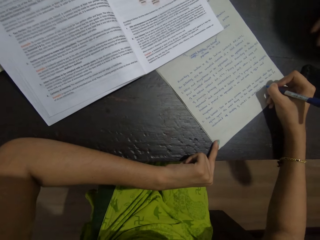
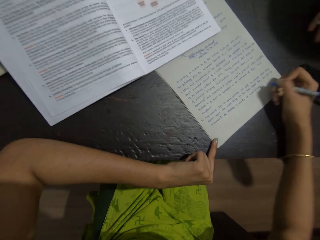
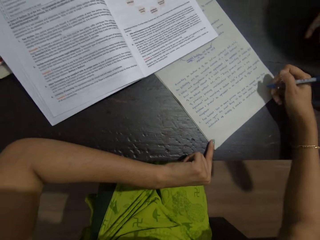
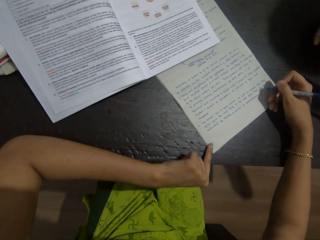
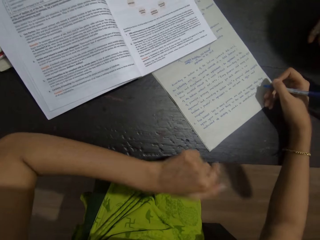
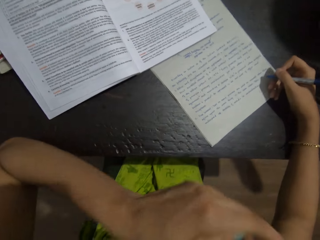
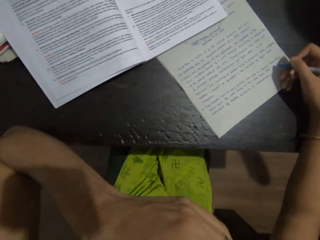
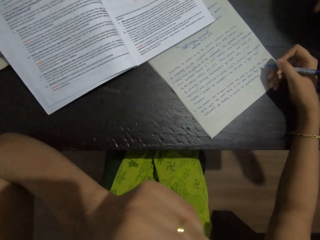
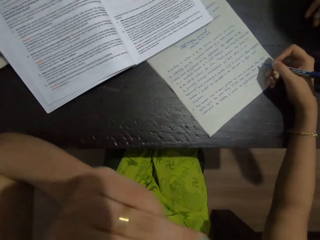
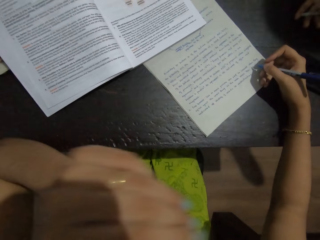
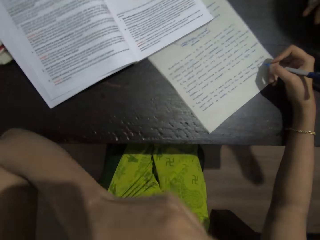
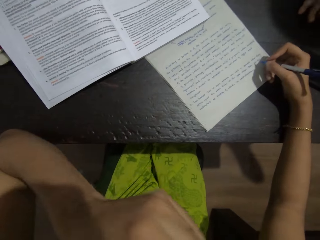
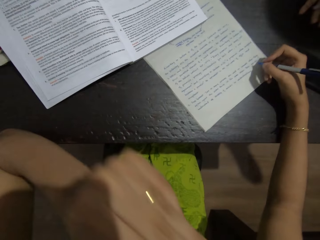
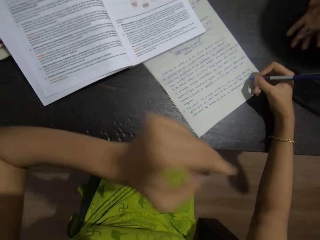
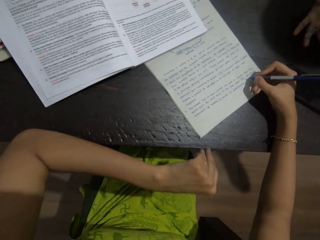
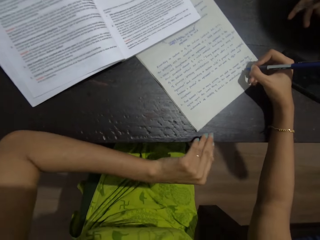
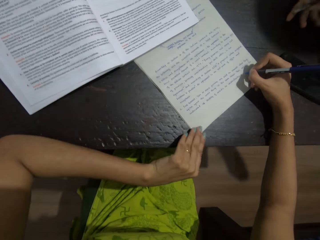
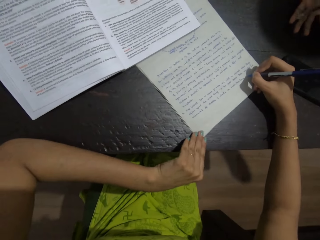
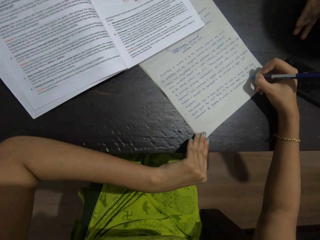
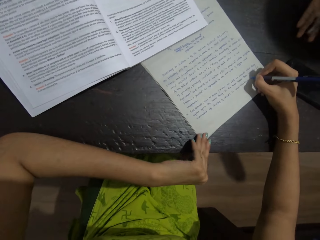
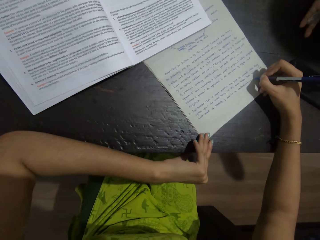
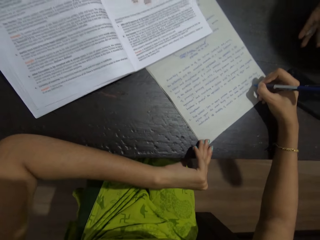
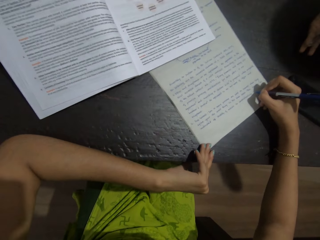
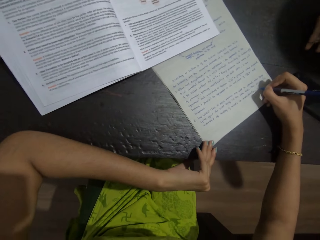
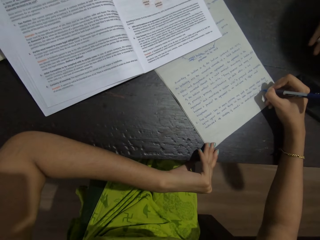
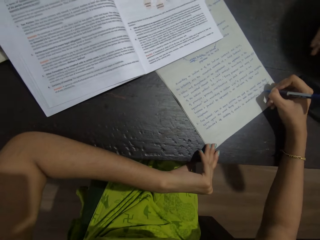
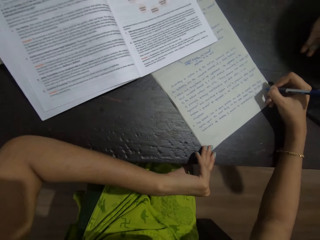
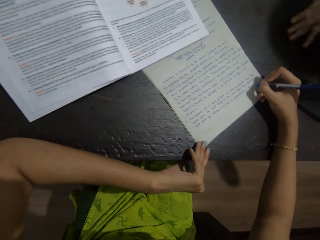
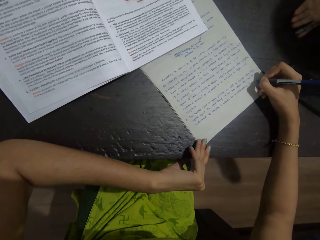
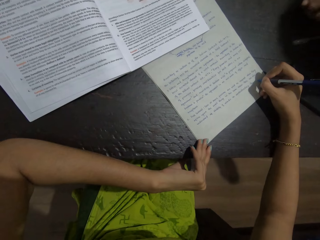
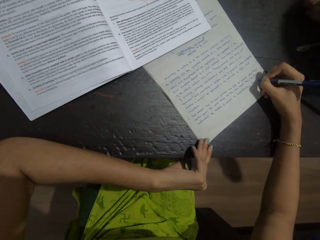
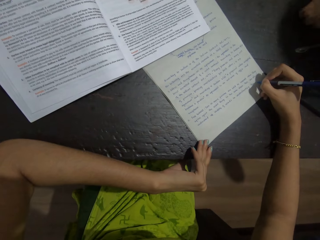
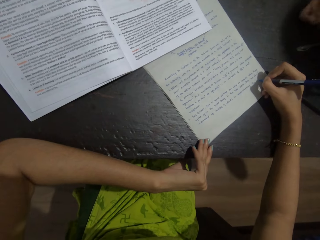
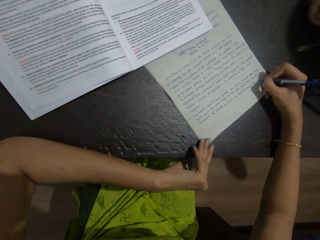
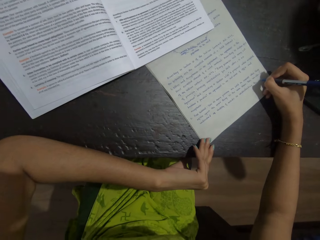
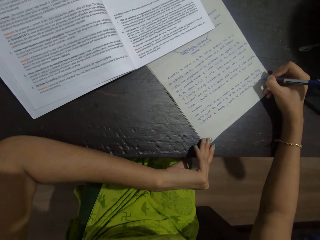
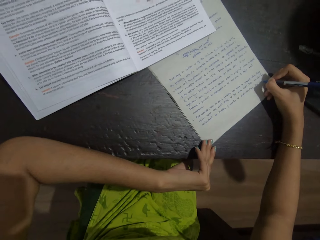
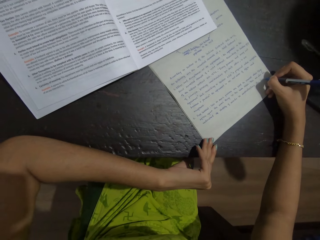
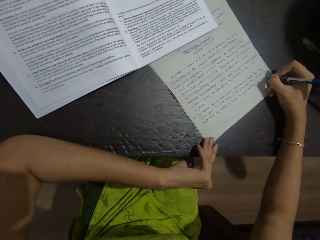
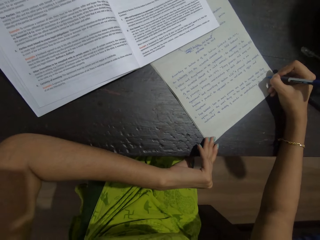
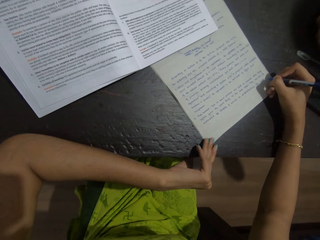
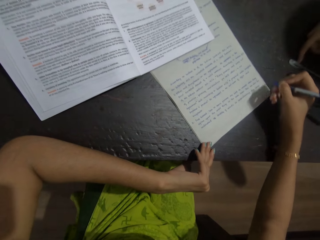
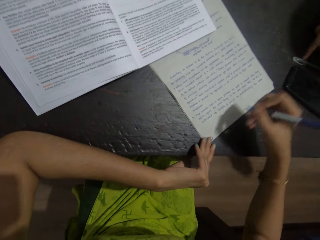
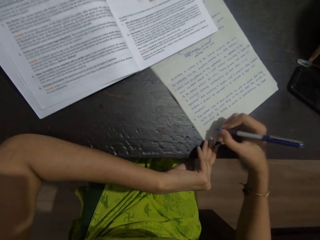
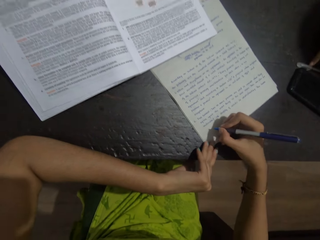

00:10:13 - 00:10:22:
The camera wearer adjusts the camera. She touches her face. She places the left hand on the table. She writes in a book or on a piece of paper with a pen.

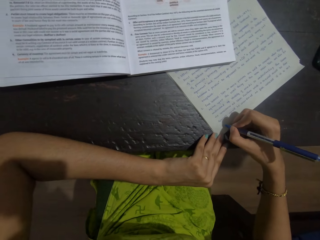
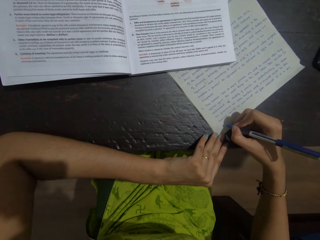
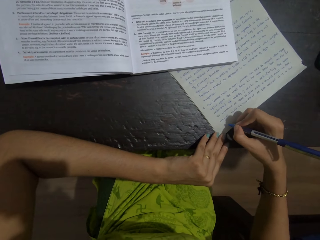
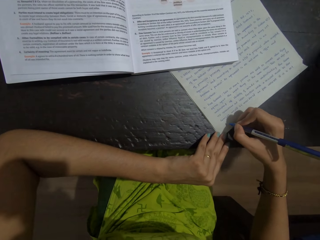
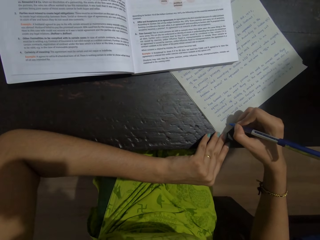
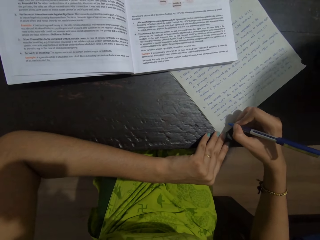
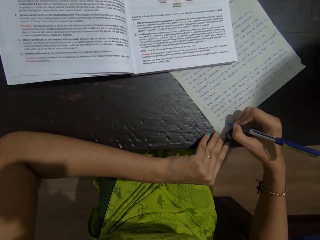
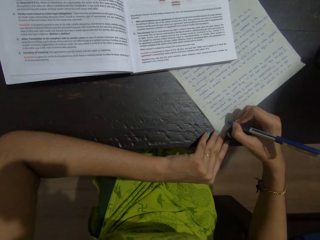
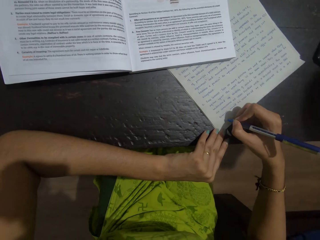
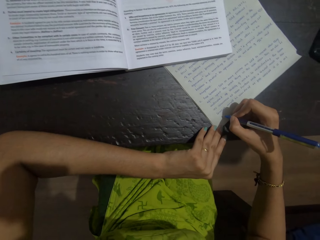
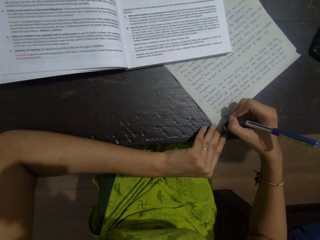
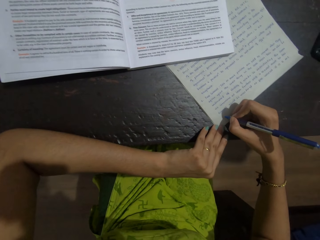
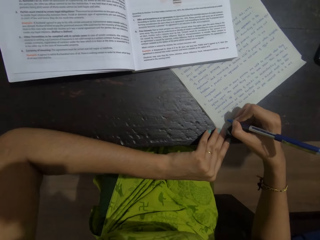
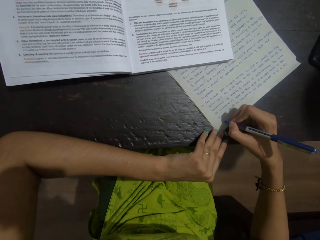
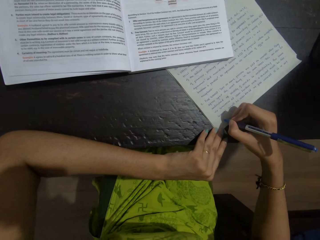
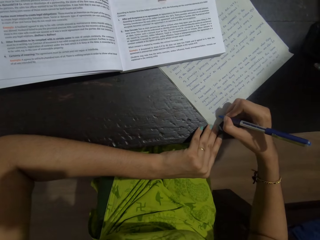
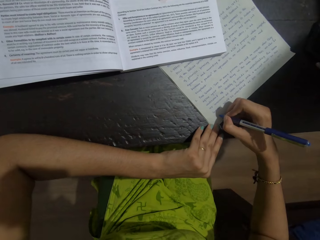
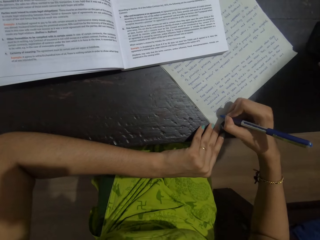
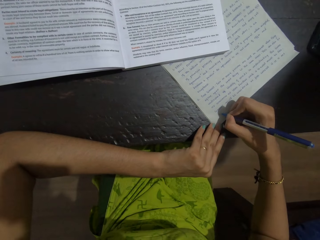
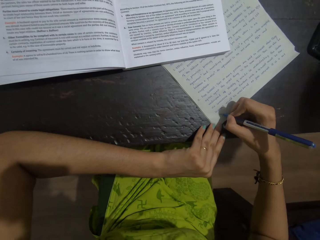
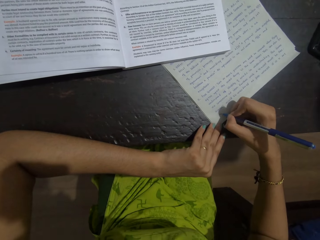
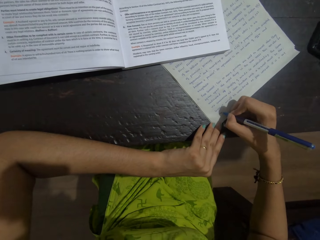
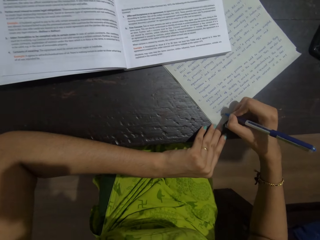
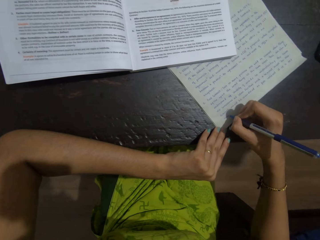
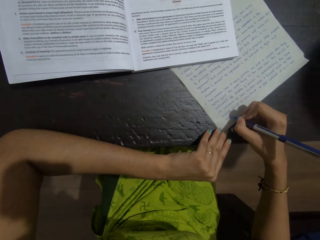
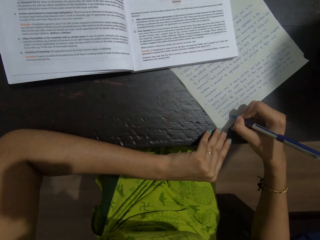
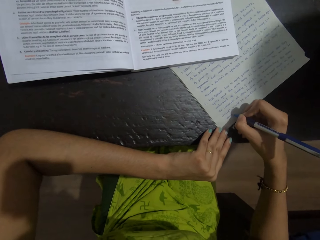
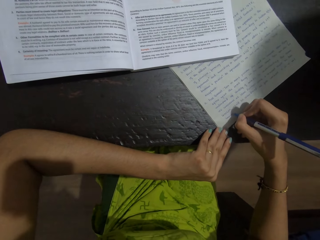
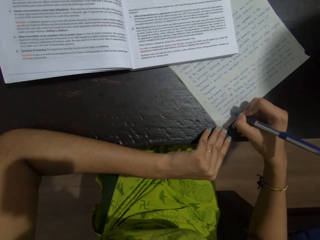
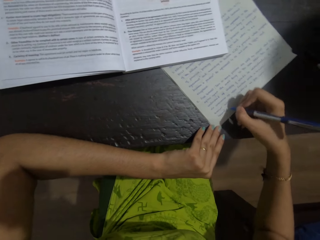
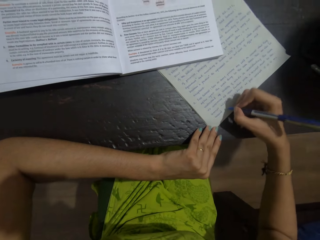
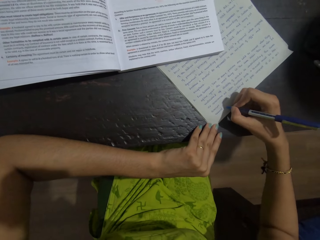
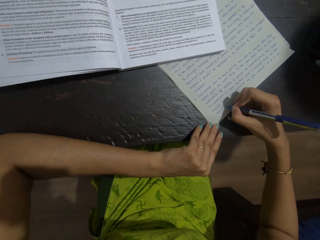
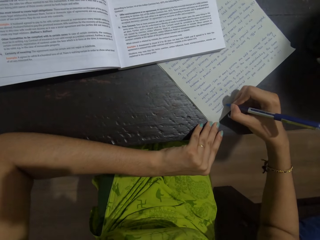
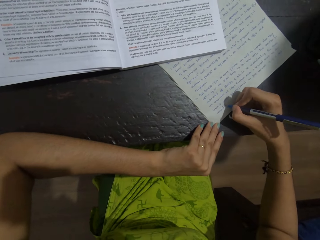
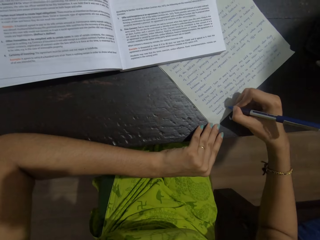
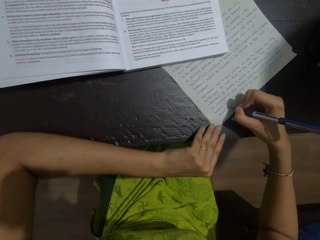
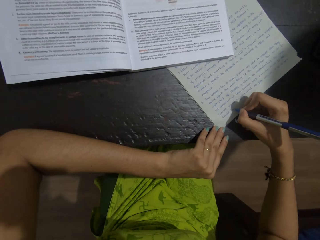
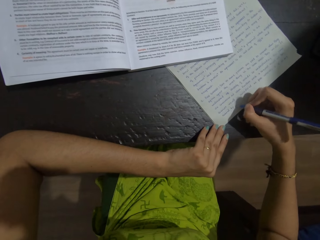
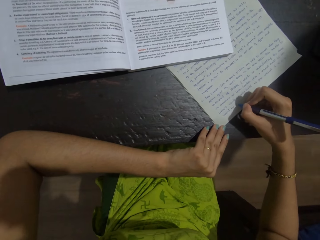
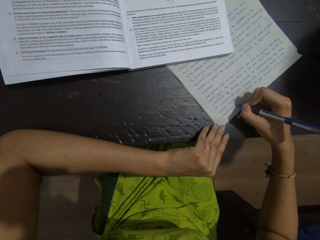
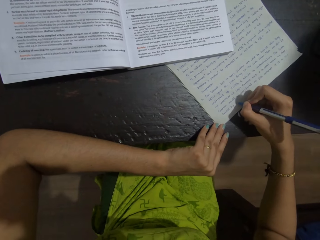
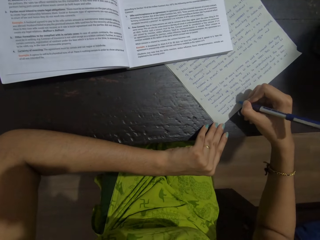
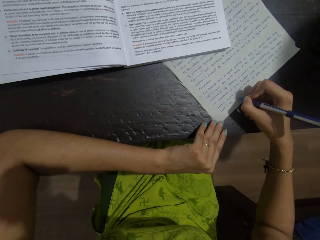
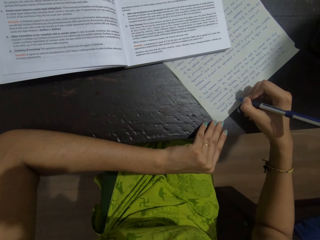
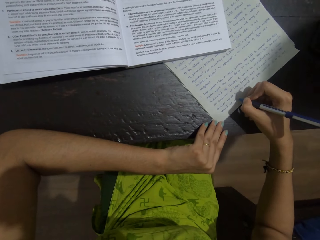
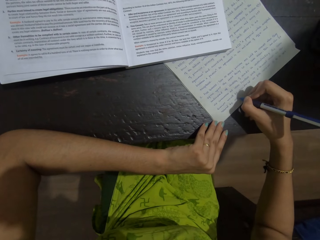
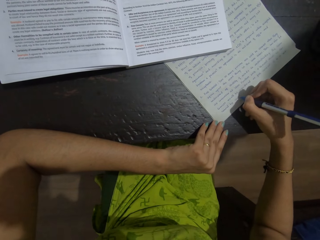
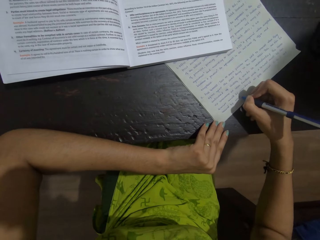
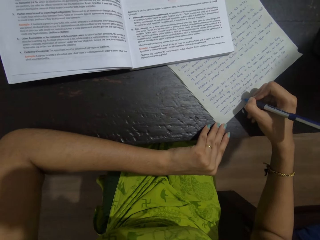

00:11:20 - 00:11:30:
The camera wearer converses with a person. They write in a book with a pen.

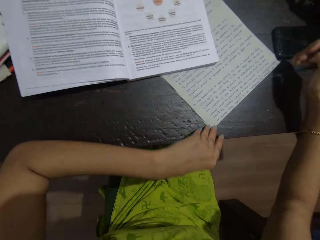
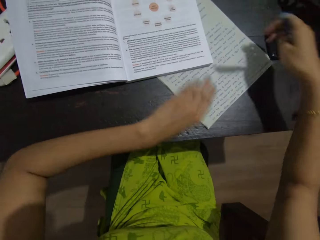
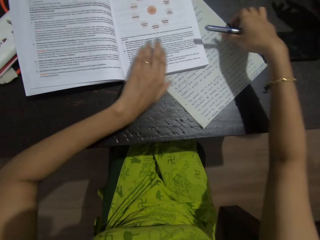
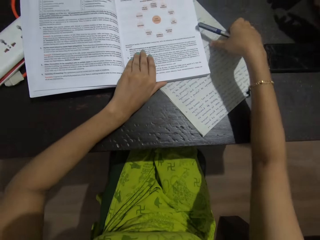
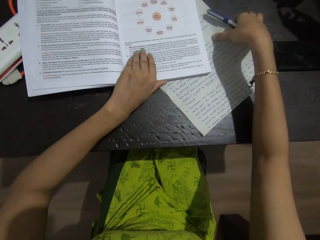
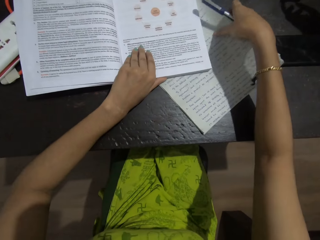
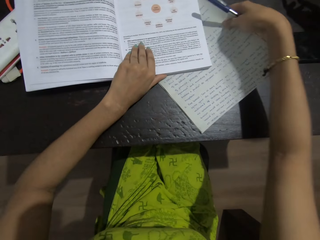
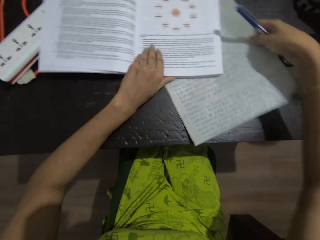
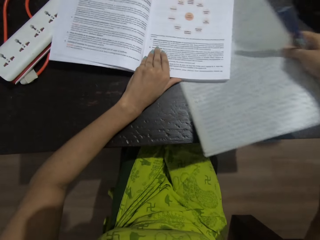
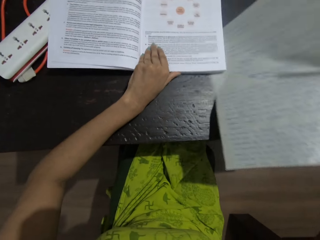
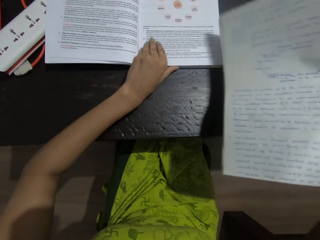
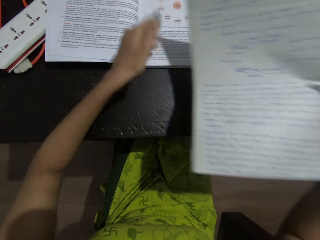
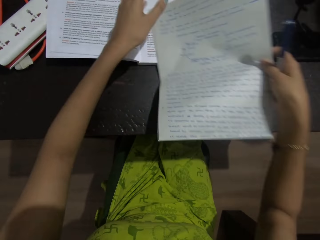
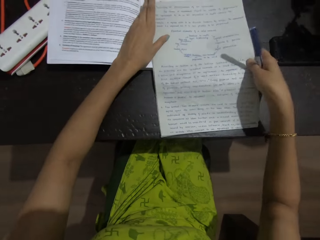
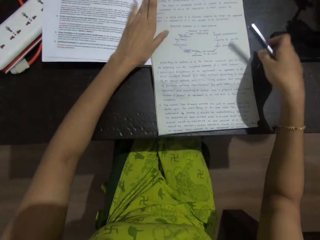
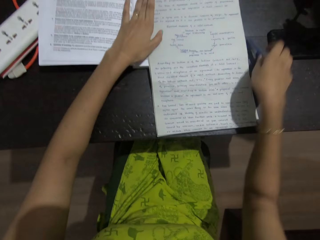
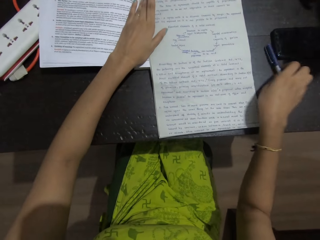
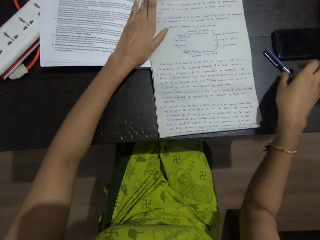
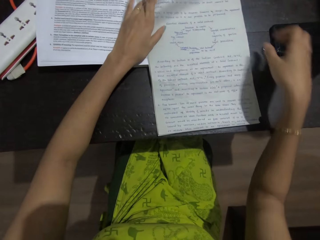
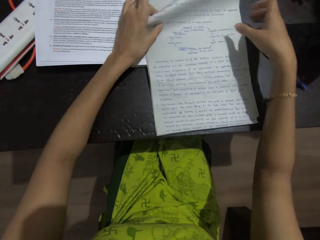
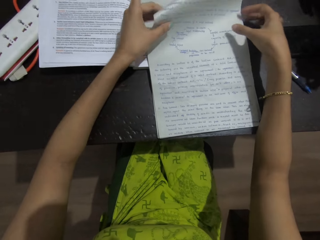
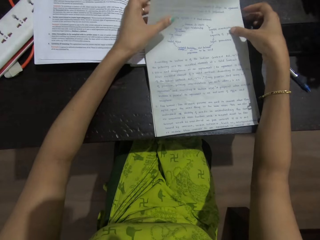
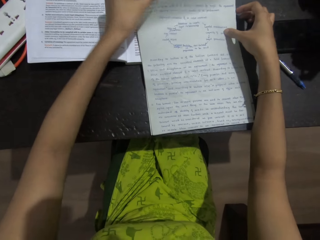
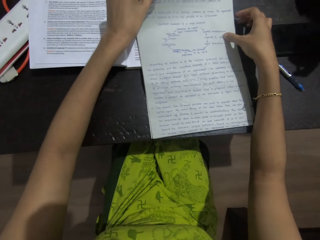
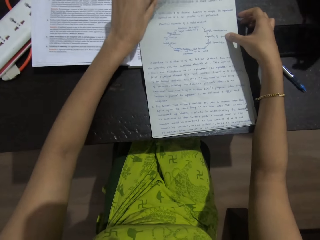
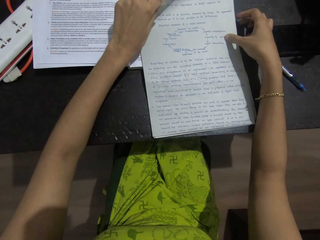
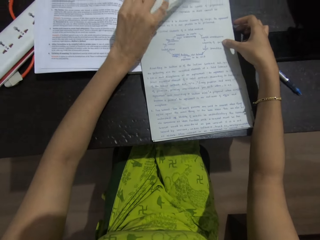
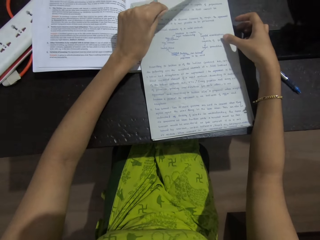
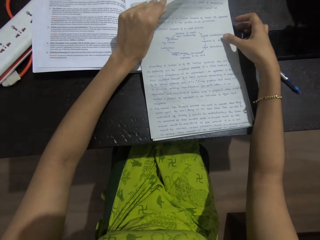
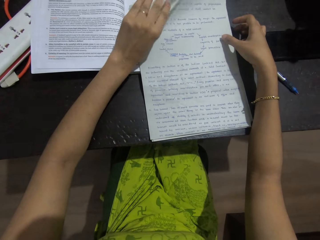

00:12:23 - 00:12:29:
The camera wearer picks the foolscaps from the table. They pull the paper. They place the paper on the book. They place the pen on the table. They place a plain foolscap on the top.
